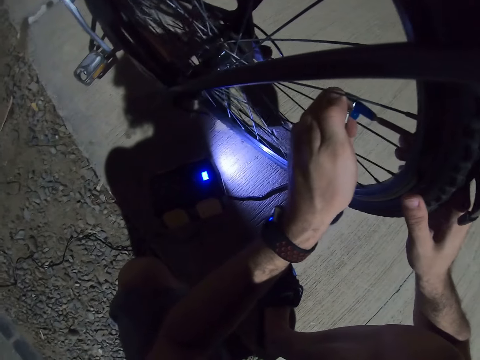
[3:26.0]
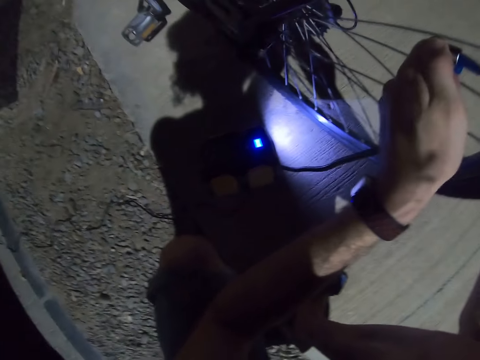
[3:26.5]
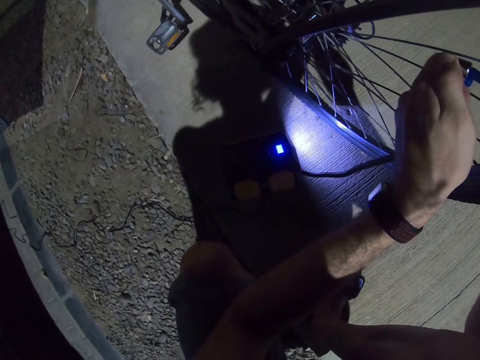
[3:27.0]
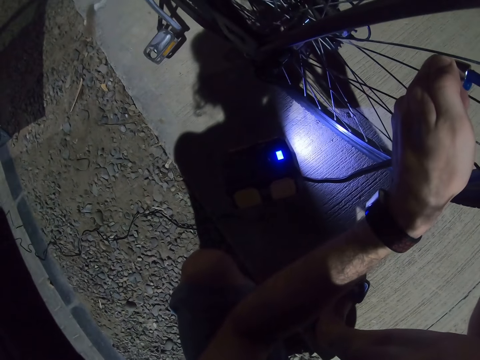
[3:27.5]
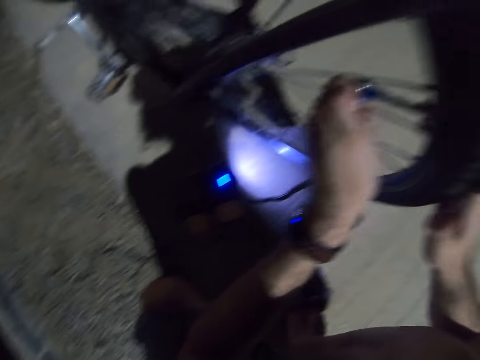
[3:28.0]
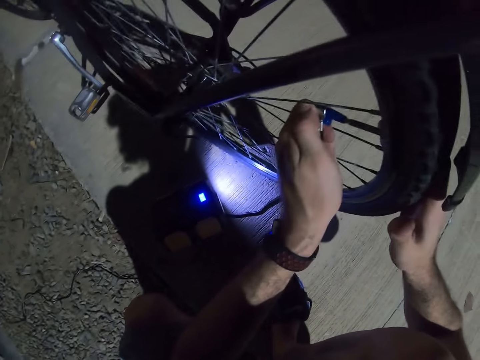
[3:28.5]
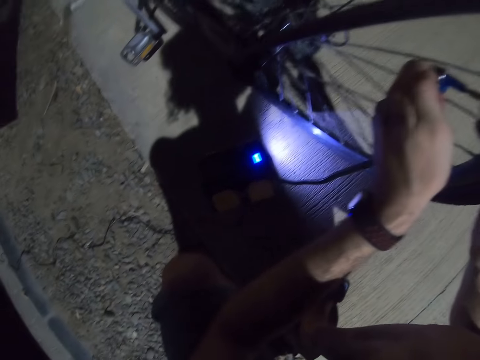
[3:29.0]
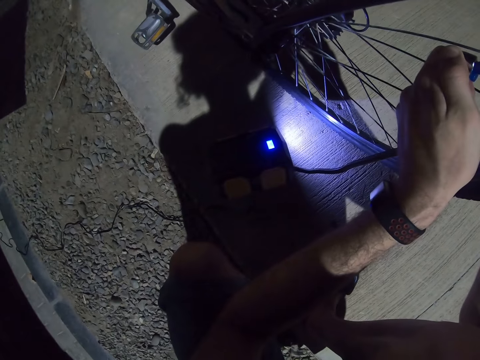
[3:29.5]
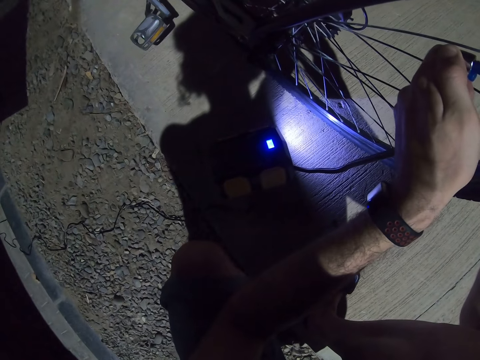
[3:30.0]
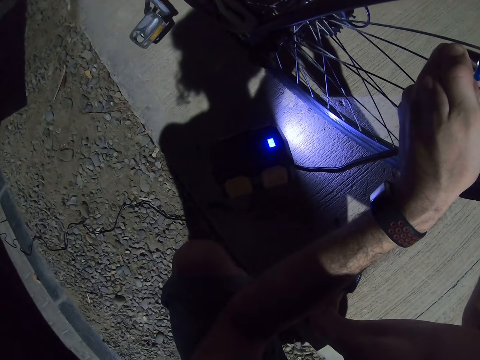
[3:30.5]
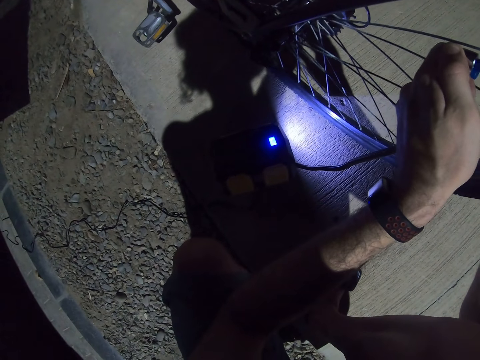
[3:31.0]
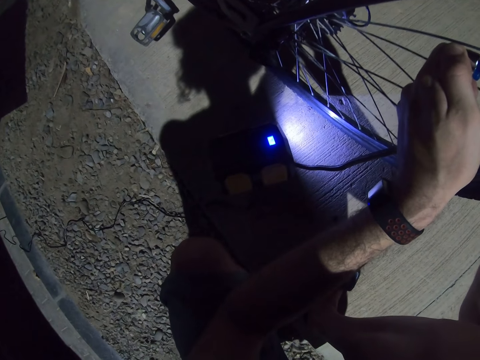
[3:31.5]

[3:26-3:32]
The camera wearer puts air in the bike tire using the bicycle pump.

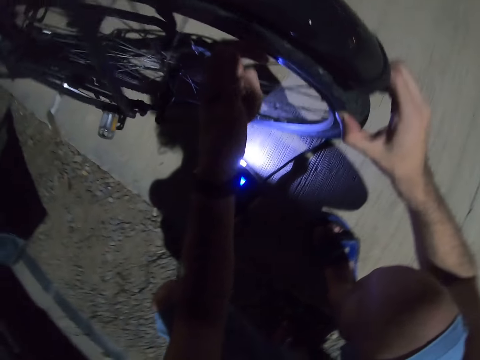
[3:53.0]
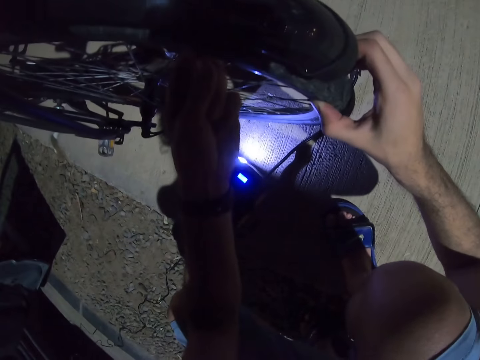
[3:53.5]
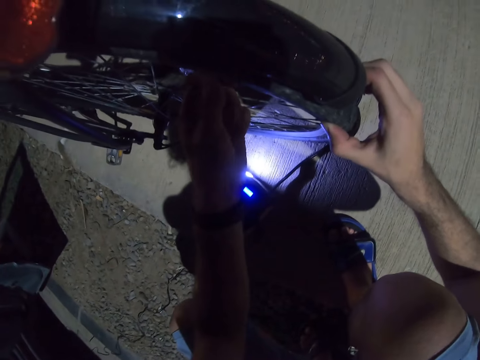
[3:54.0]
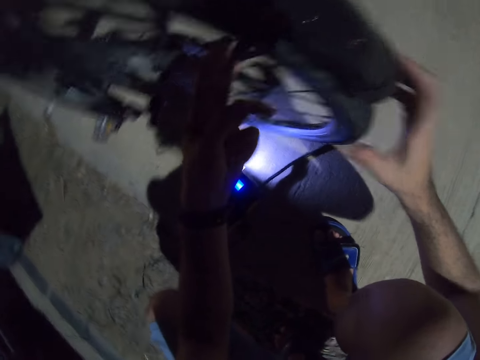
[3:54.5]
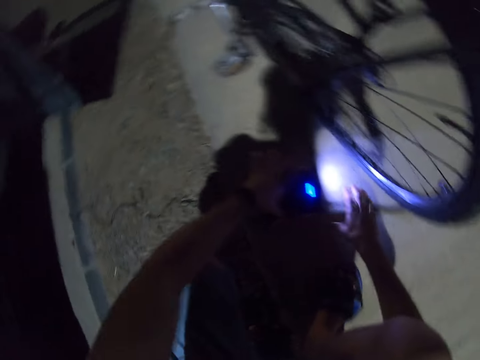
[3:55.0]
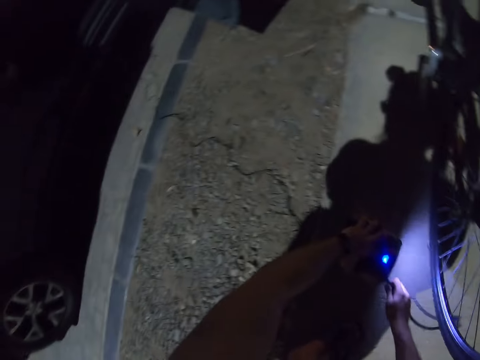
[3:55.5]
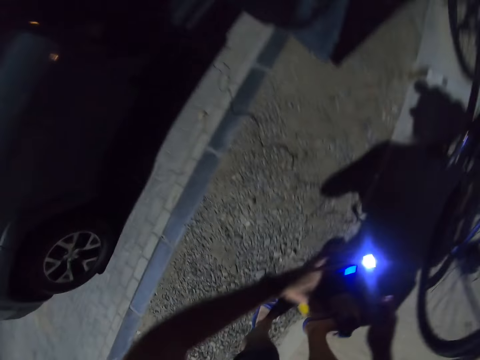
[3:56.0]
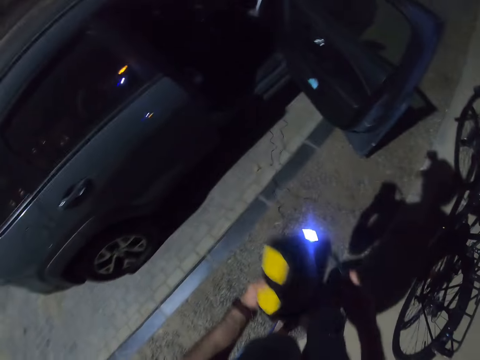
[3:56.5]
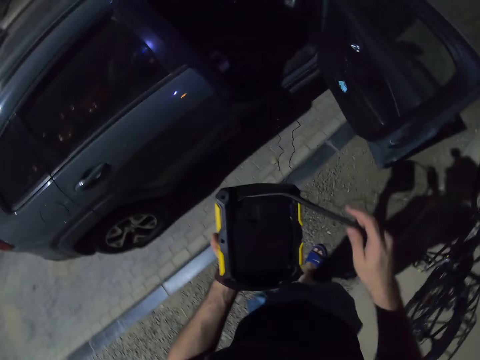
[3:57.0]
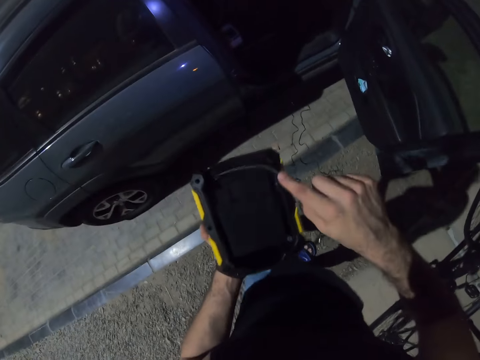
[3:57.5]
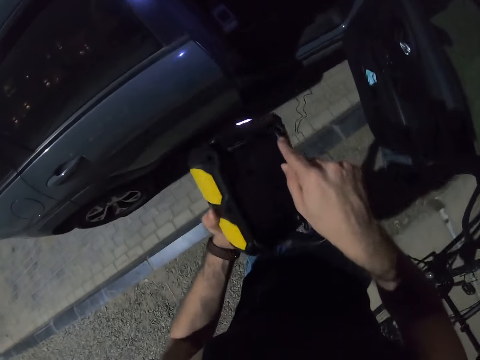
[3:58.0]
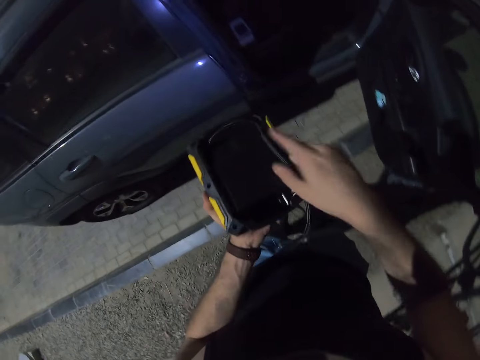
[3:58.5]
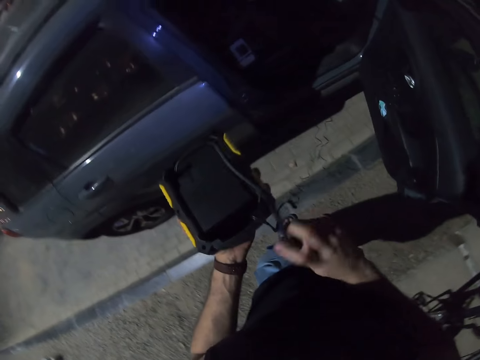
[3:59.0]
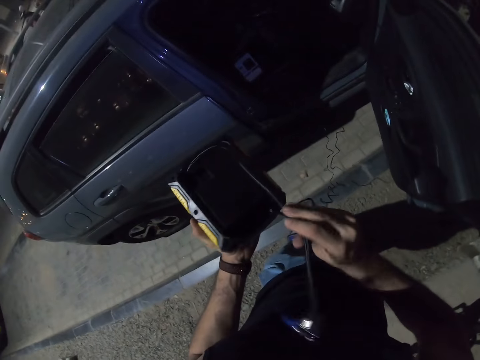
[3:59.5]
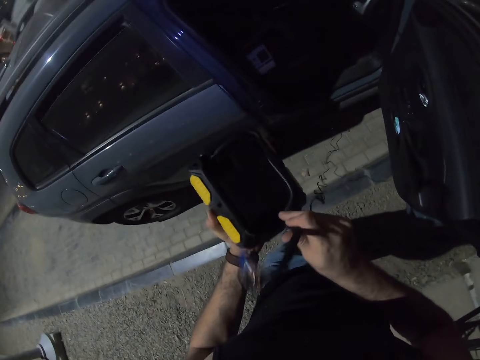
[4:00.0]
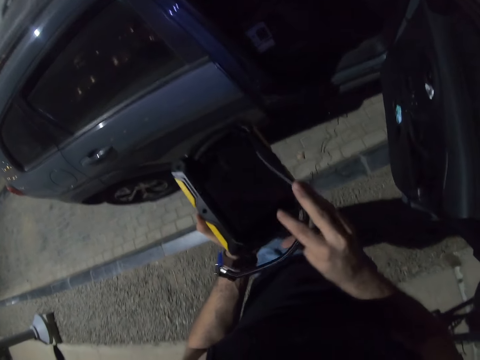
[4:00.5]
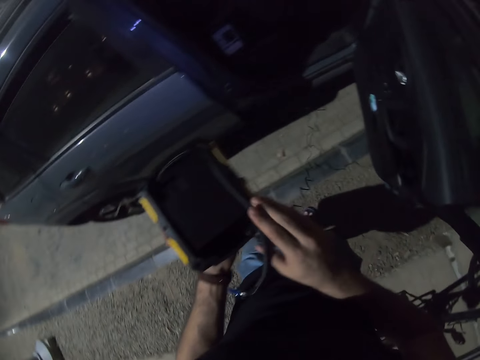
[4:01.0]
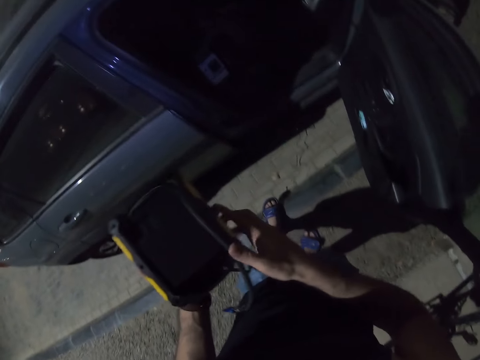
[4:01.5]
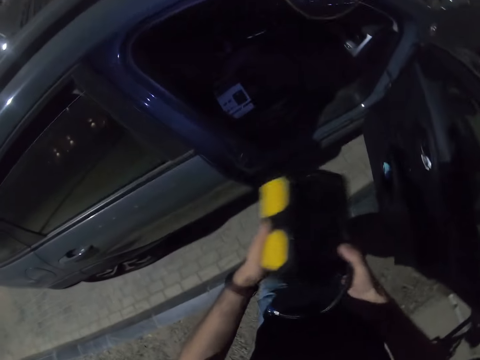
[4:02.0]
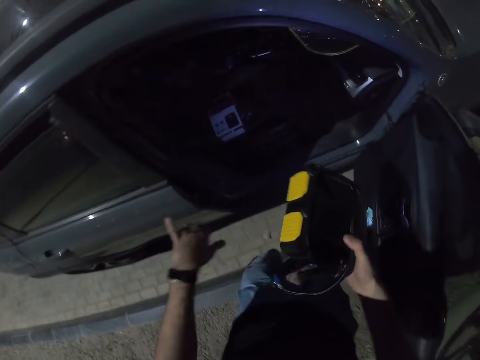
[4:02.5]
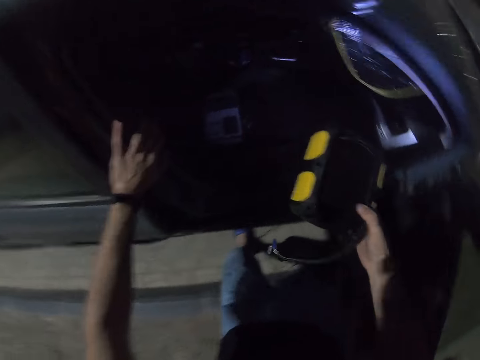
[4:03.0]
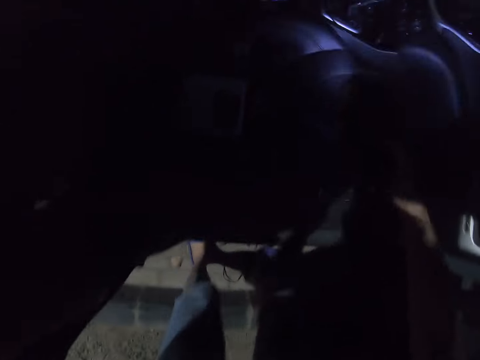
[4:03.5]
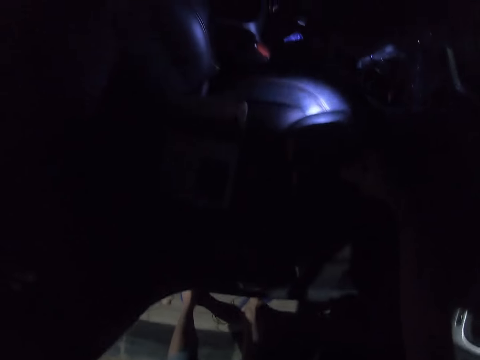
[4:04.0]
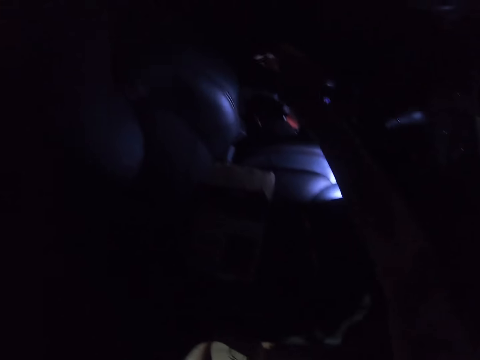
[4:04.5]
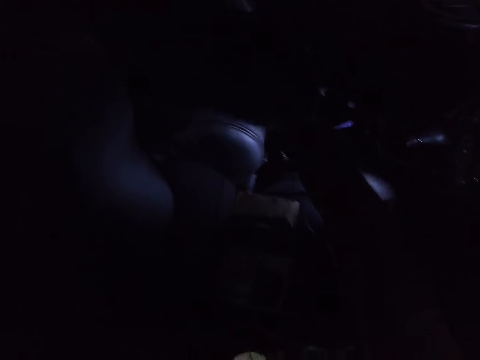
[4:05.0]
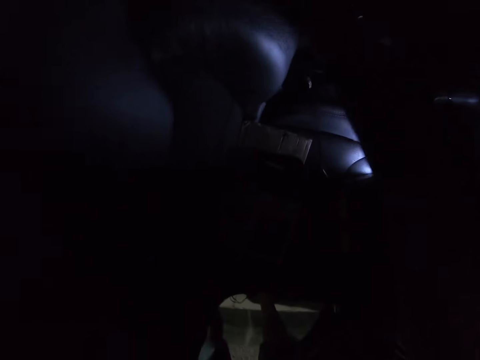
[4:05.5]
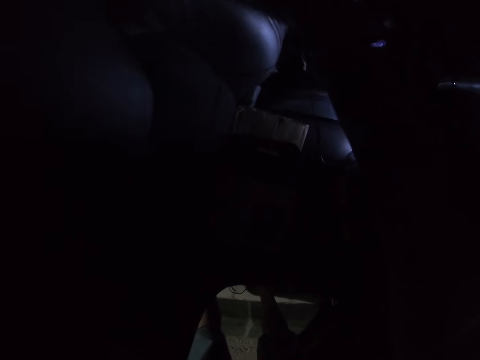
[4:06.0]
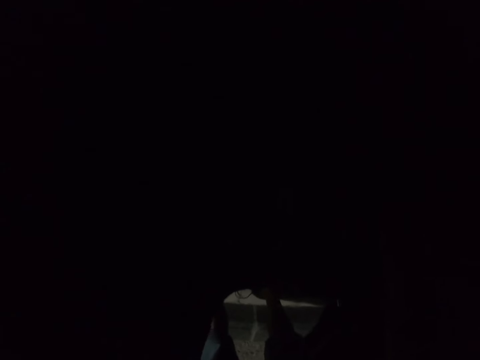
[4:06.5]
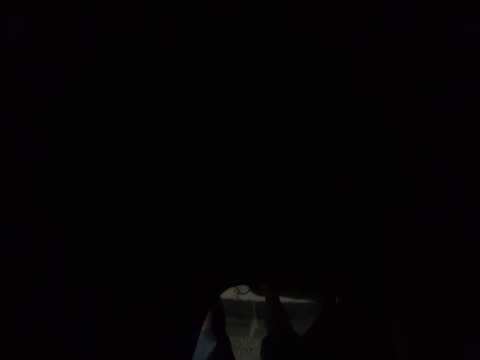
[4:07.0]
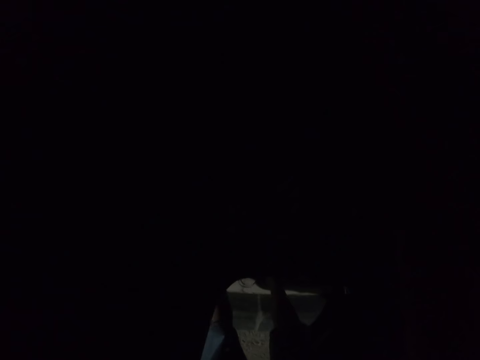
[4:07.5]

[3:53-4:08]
The camera wearer picks up the bicycle pump. They press the bicycle tire, switch off the pump light, and put the pump to the car seat.

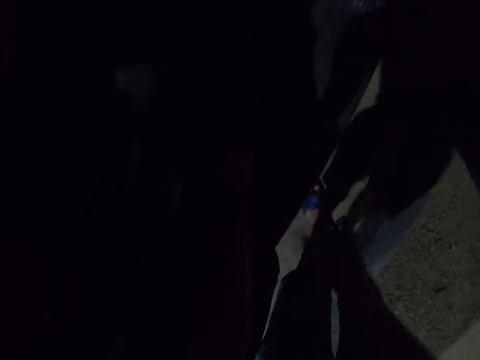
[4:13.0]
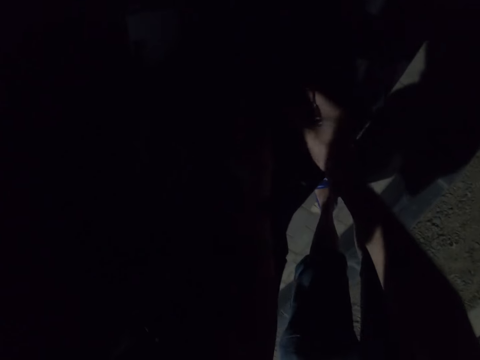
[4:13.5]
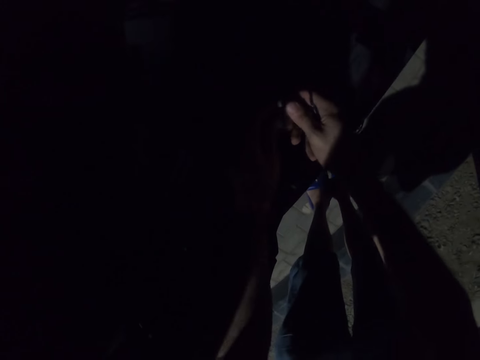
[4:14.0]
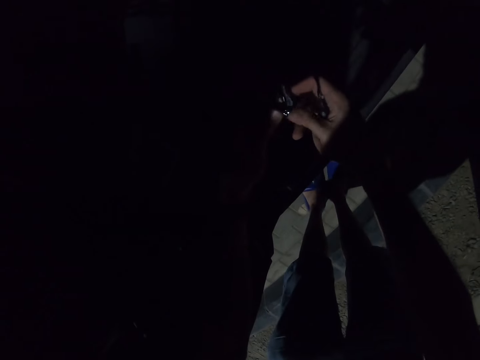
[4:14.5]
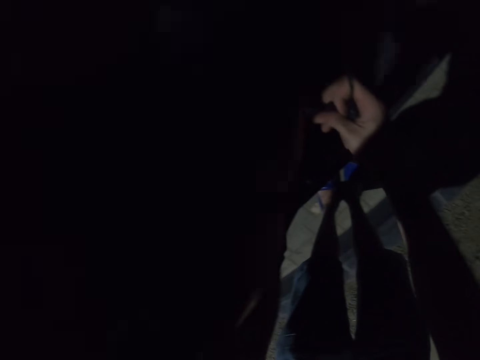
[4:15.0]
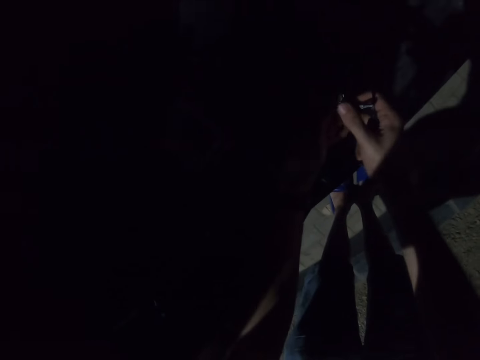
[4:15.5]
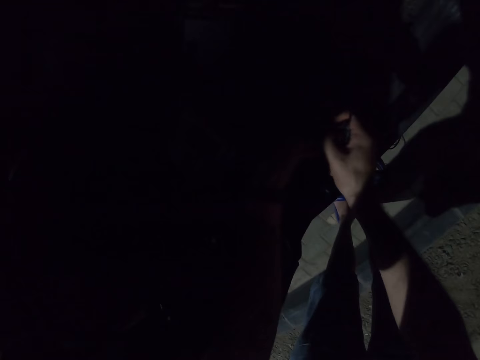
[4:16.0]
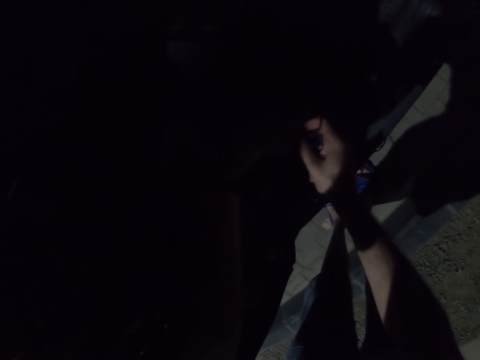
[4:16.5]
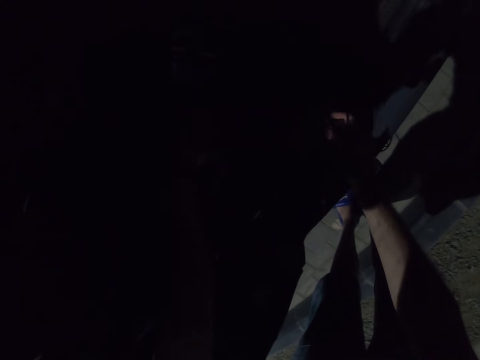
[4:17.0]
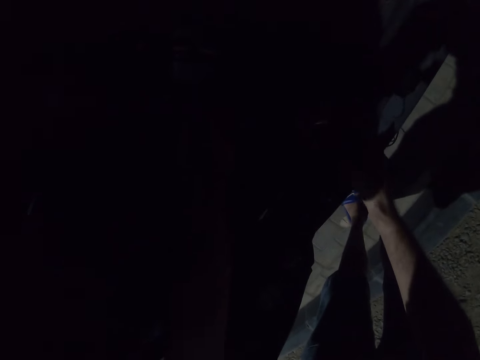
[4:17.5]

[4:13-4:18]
The camera wearer pulls off a wire from the car.
